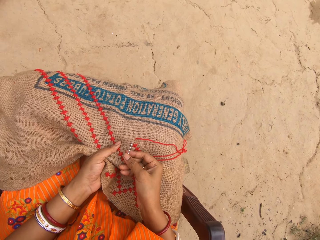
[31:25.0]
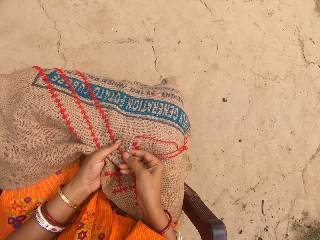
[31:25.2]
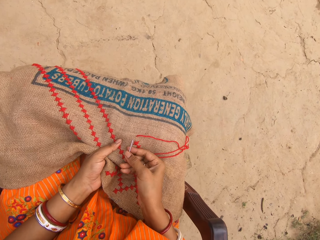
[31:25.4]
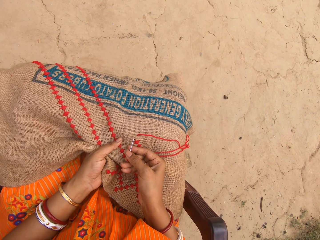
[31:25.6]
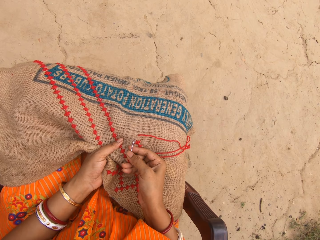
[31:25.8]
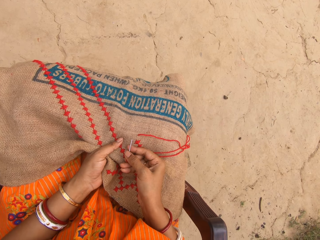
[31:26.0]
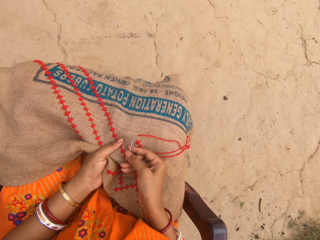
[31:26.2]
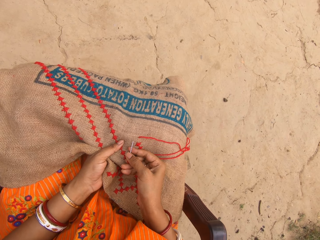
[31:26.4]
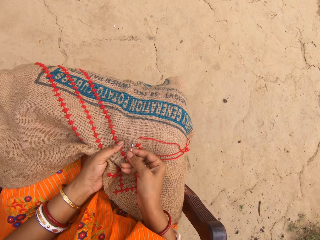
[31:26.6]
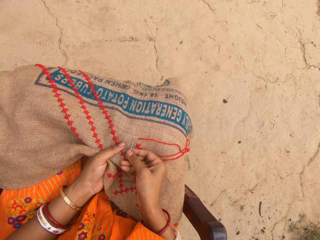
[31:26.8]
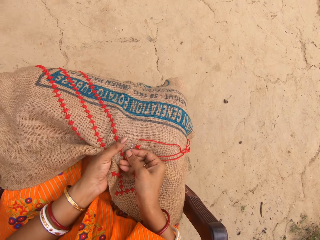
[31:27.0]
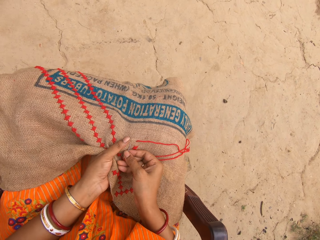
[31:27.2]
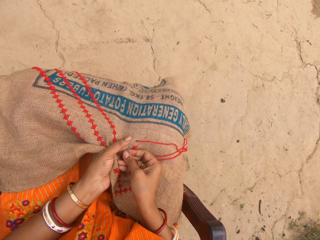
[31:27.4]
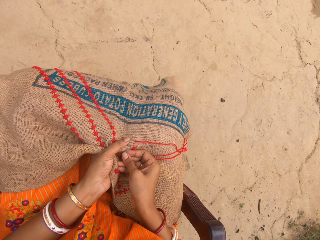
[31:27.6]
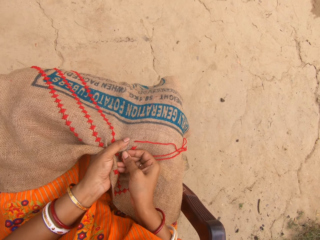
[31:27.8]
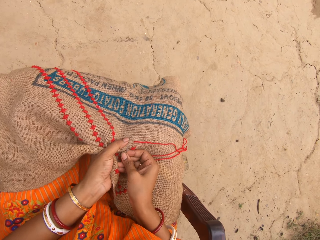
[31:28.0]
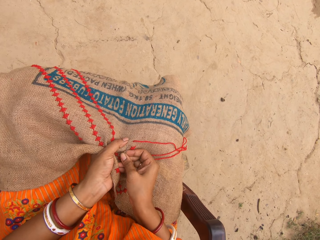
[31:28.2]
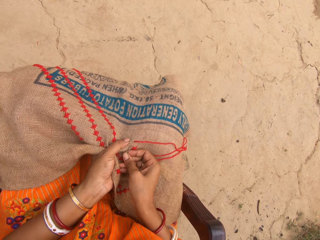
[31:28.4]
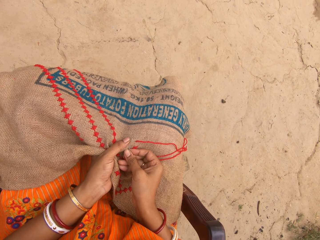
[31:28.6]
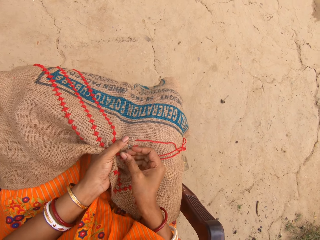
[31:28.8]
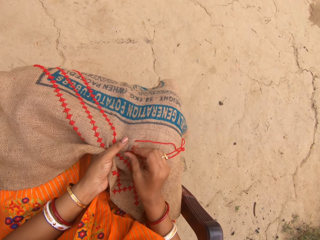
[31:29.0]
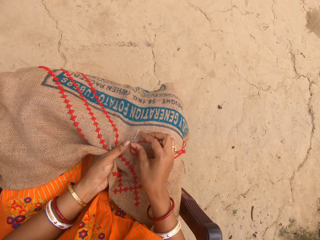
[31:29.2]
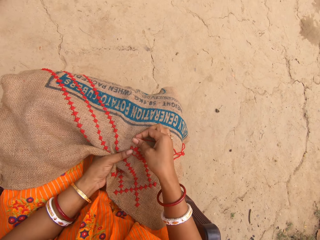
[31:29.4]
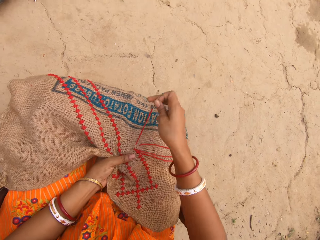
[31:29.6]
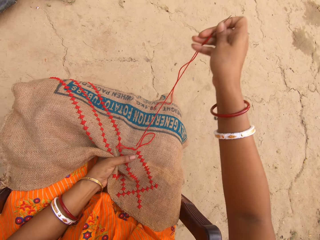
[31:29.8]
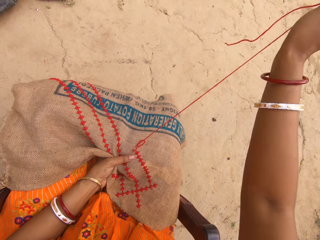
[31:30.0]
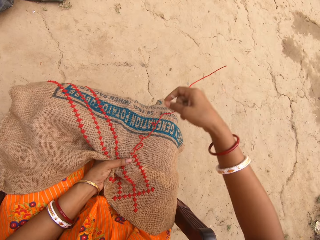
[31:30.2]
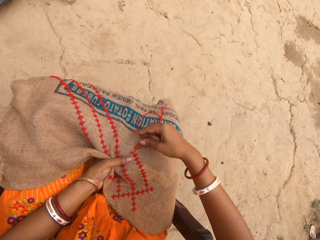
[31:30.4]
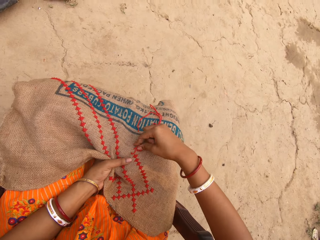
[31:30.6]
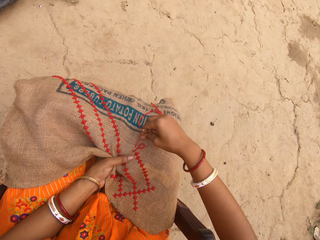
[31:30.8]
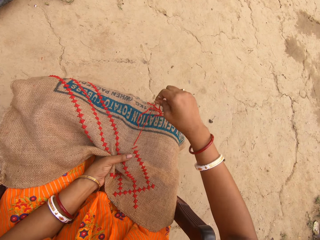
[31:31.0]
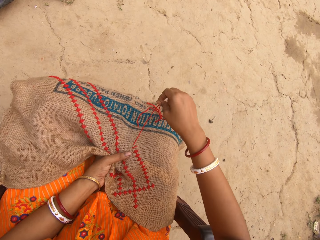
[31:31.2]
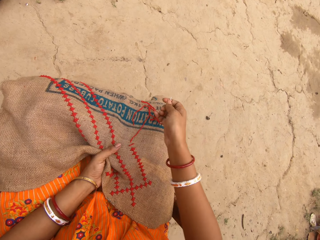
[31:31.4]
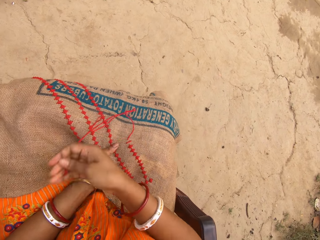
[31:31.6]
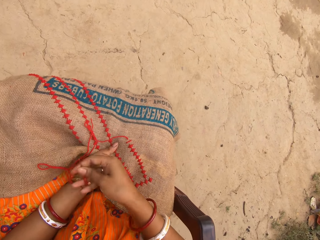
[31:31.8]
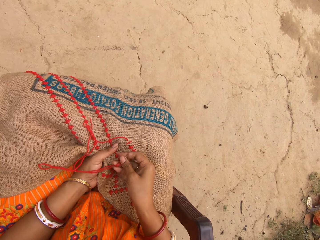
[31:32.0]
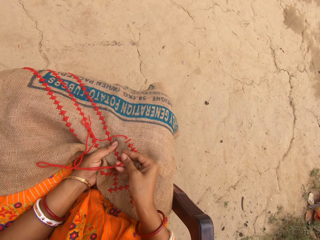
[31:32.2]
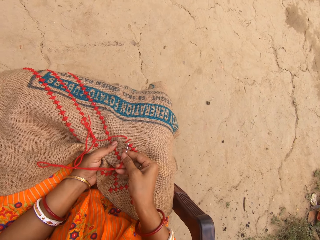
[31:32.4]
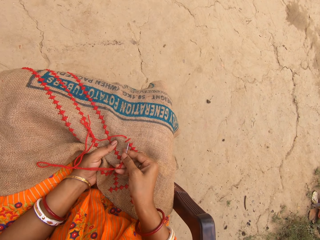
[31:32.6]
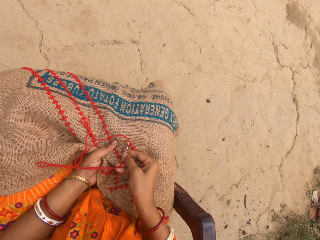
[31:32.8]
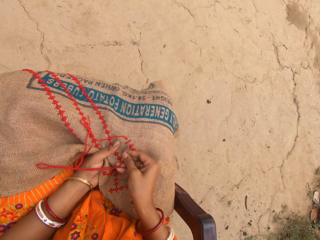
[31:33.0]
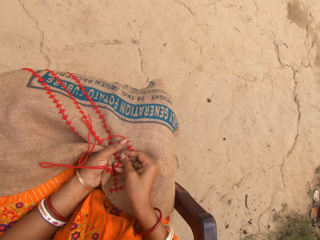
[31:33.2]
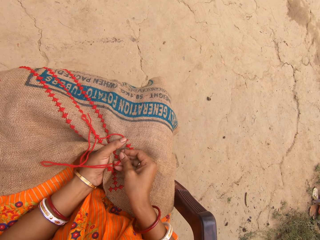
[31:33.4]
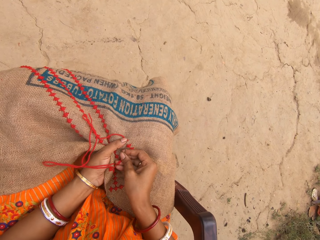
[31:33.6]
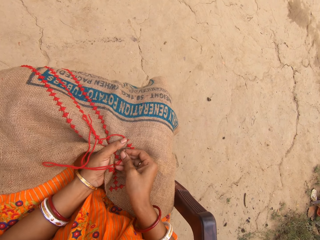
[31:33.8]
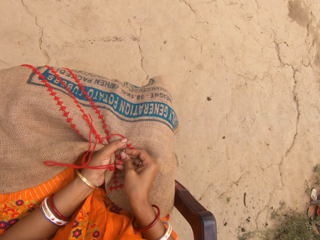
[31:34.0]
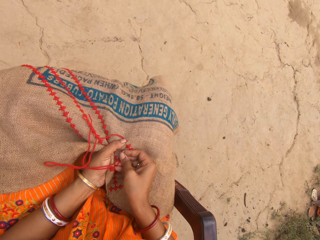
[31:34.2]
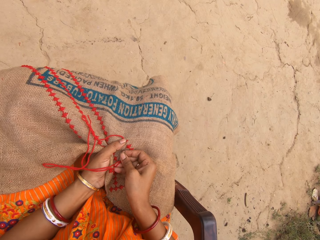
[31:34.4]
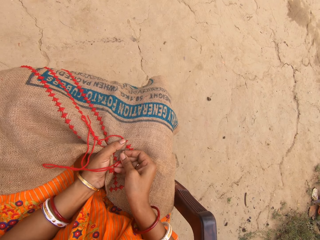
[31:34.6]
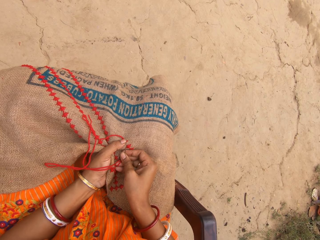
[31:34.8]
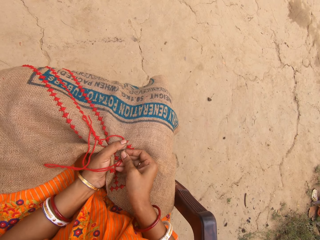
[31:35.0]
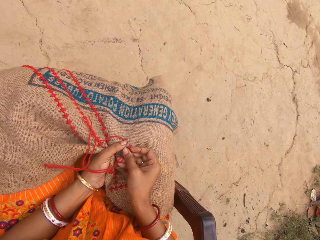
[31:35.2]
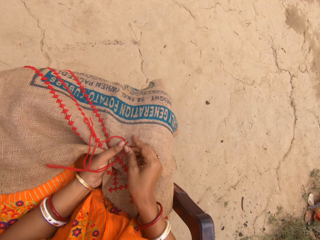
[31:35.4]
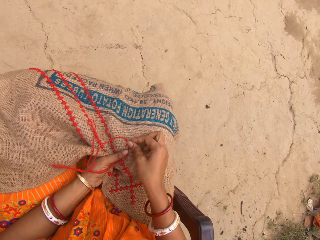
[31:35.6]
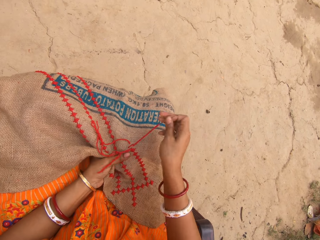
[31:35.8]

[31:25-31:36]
The camera wearer sews the cloth in her left hand with the needle and thread in her right hand. She pulls the thread from the cloth with her right hand. She sews the cloth in her left hand with the needle and thread in her right hand.

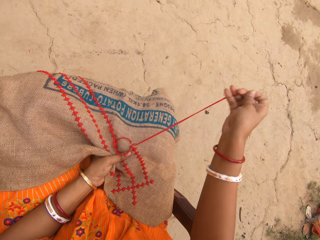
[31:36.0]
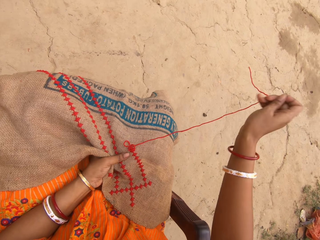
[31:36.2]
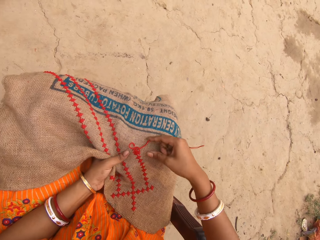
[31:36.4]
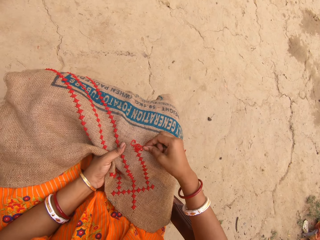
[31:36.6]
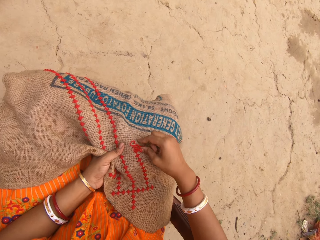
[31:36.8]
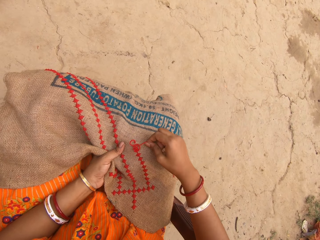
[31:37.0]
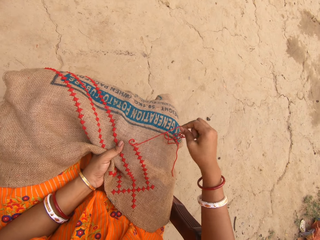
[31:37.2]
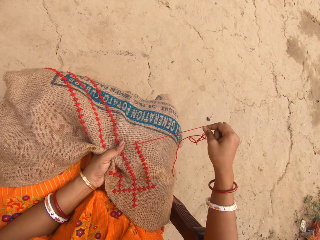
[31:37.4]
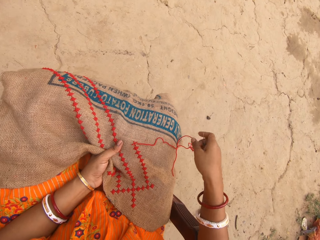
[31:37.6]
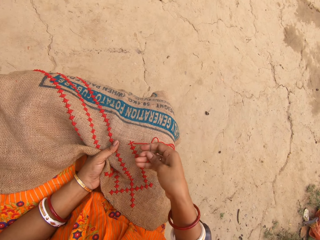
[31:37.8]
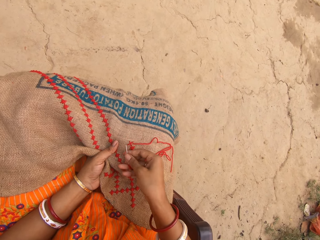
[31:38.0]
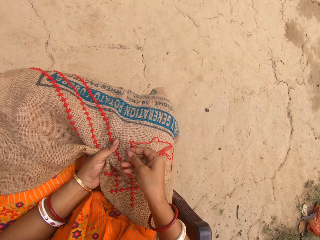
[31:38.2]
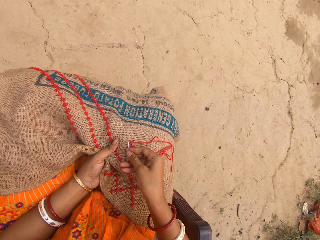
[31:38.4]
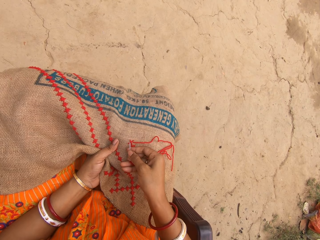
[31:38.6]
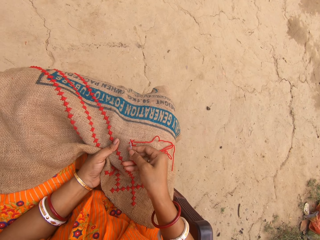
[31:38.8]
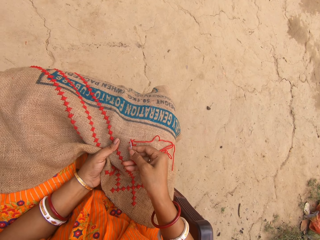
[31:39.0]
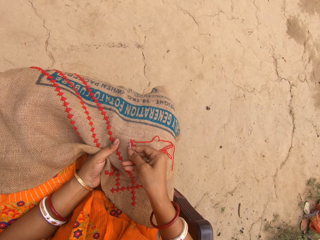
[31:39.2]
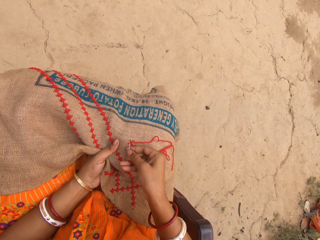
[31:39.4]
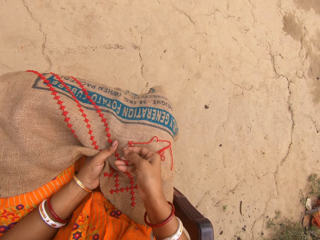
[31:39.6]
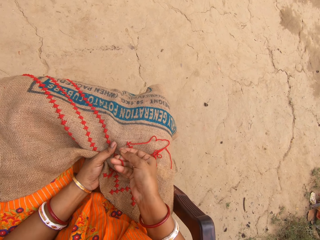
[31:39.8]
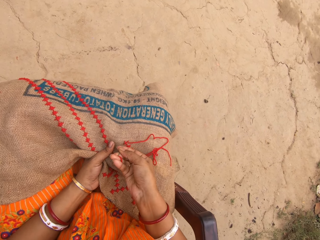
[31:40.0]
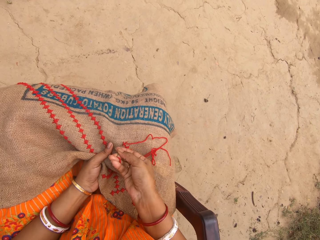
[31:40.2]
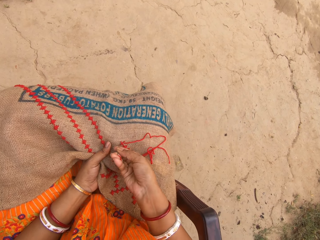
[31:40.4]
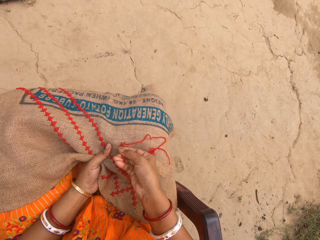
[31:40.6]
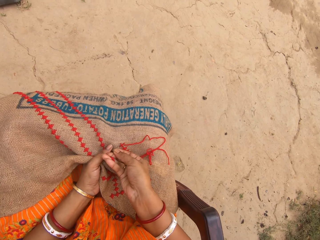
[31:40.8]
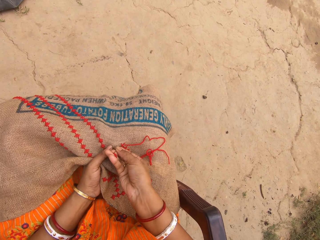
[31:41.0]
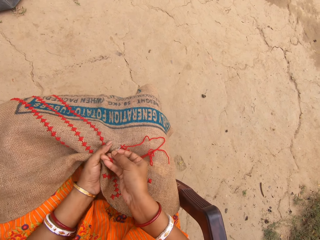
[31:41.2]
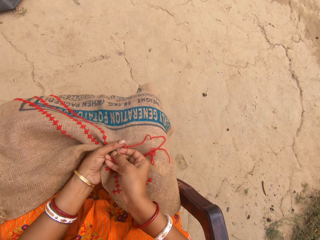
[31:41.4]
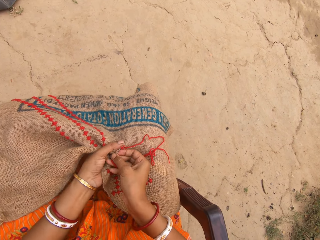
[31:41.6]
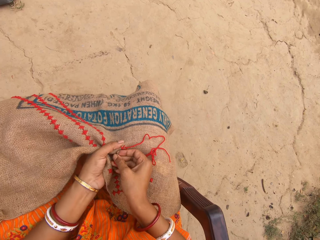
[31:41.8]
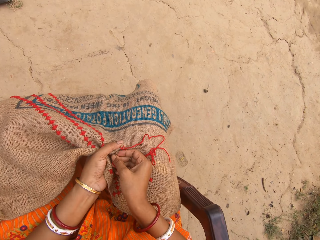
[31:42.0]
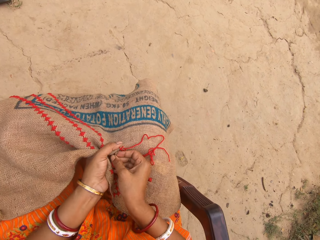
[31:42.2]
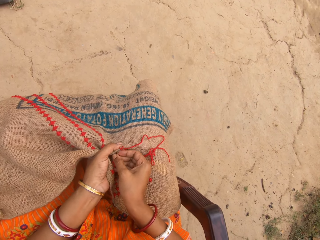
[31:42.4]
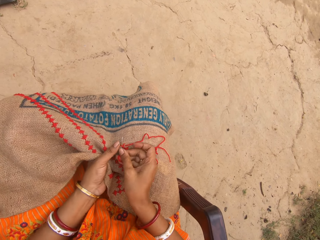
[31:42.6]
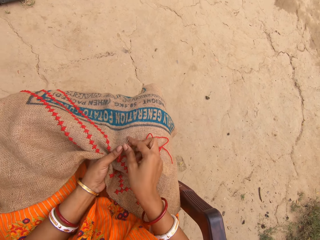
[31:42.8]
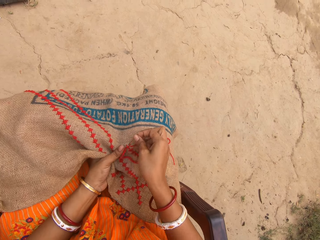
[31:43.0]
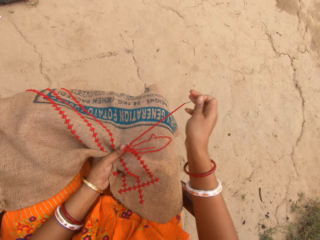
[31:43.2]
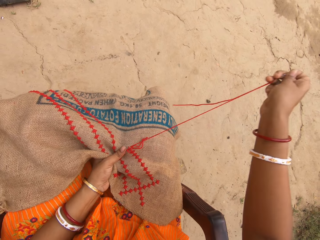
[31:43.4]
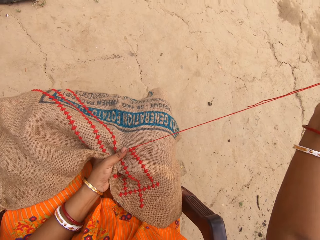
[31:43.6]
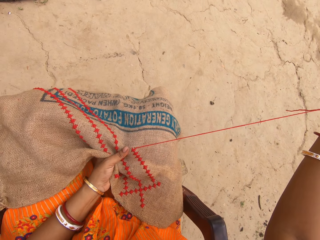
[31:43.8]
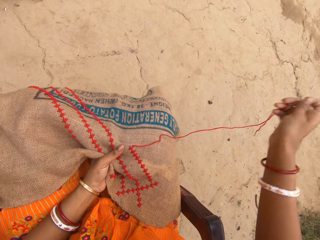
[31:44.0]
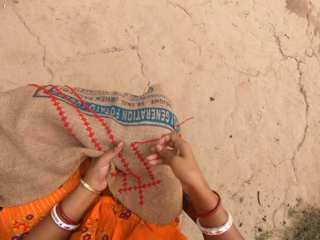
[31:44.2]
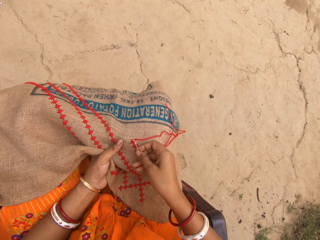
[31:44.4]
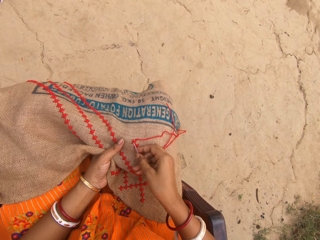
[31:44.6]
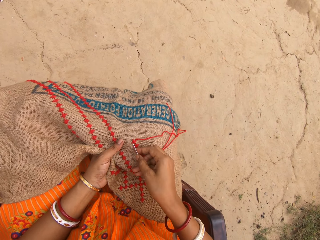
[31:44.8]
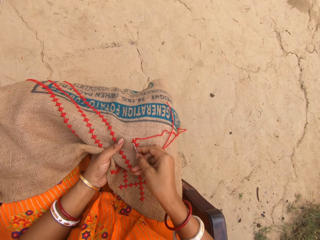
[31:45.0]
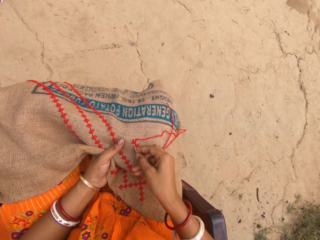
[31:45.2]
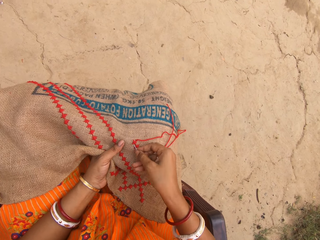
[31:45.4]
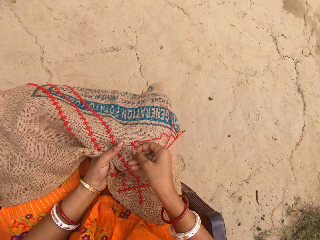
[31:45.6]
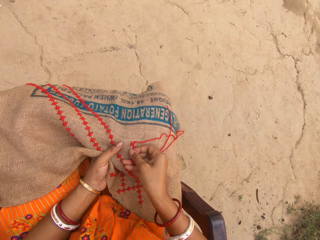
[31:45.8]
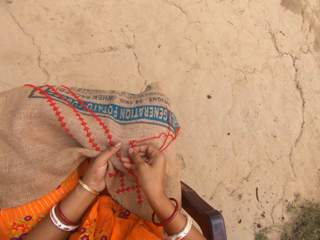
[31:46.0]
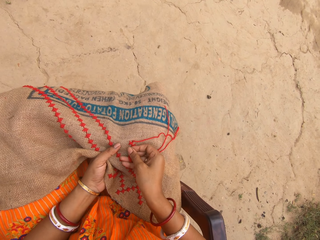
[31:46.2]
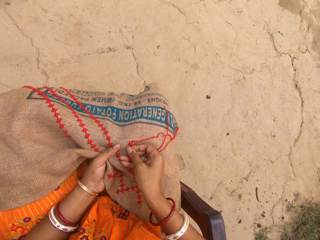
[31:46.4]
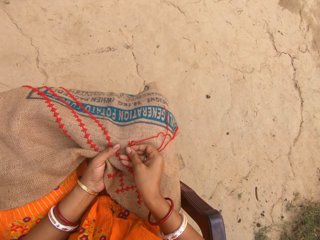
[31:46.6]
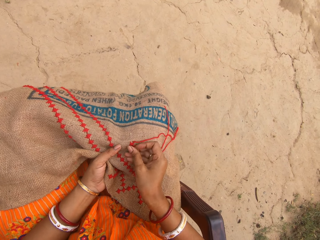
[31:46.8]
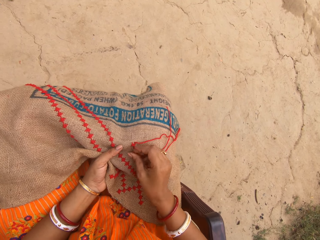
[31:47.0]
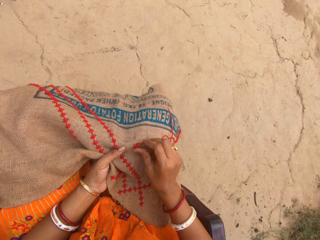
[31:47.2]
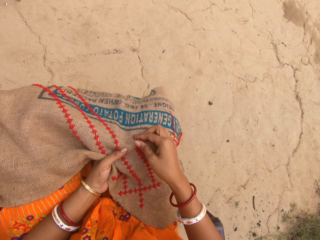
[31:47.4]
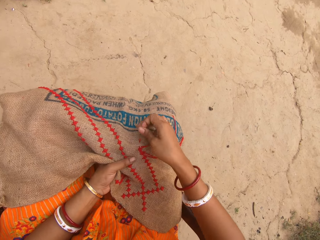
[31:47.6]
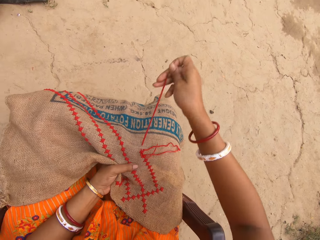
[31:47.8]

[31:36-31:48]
The camera wearer pulls the thread from the cloth with her right hand. She sews the cloth in her left hand with the needle and thread in her right hand.
